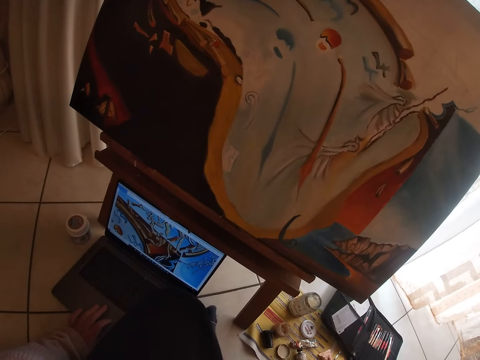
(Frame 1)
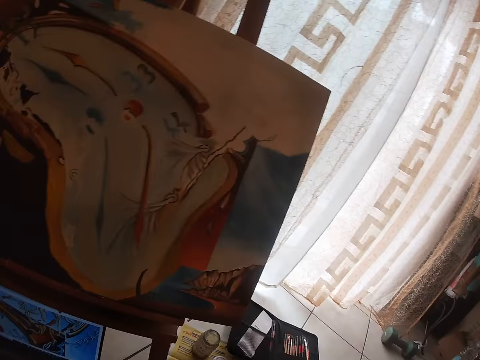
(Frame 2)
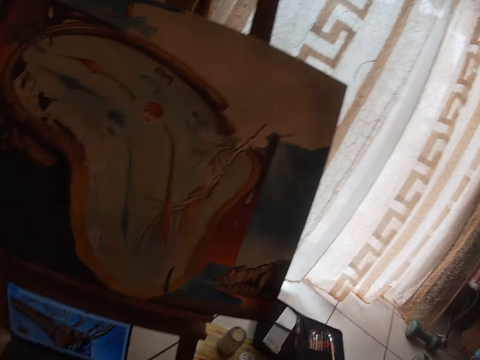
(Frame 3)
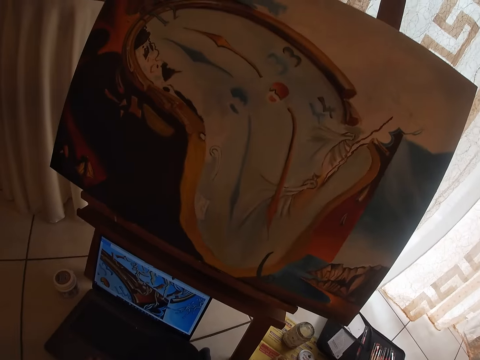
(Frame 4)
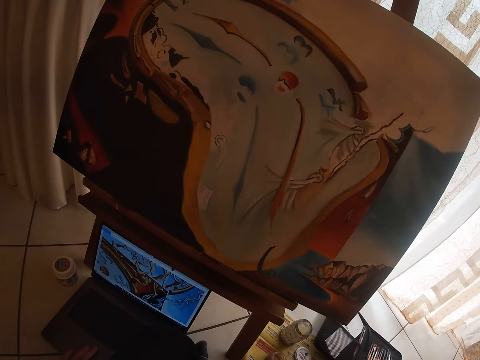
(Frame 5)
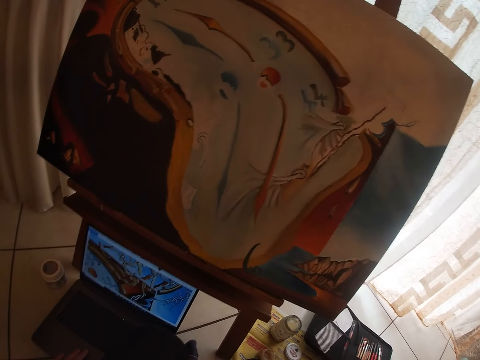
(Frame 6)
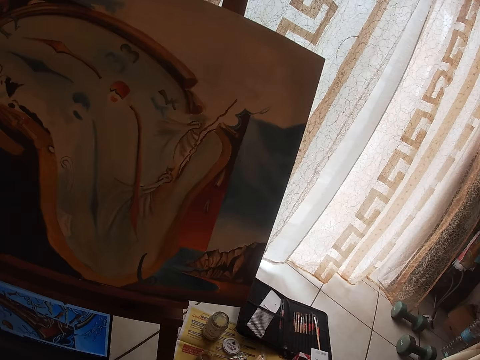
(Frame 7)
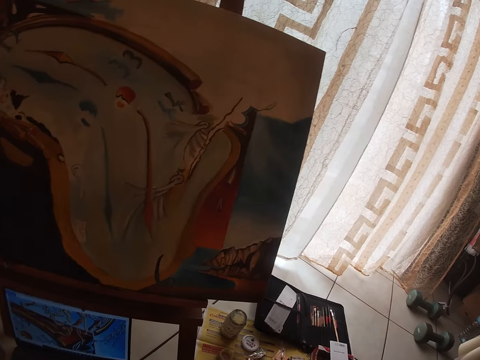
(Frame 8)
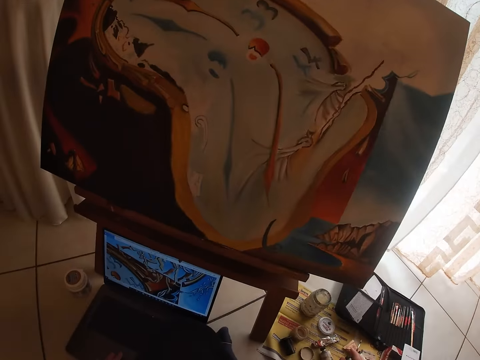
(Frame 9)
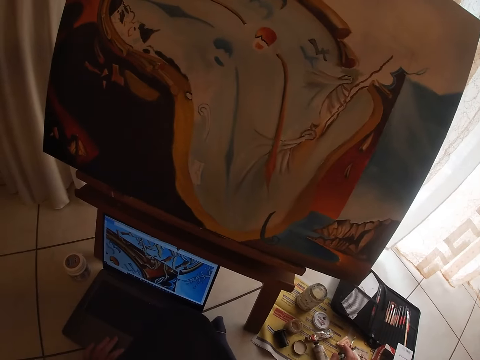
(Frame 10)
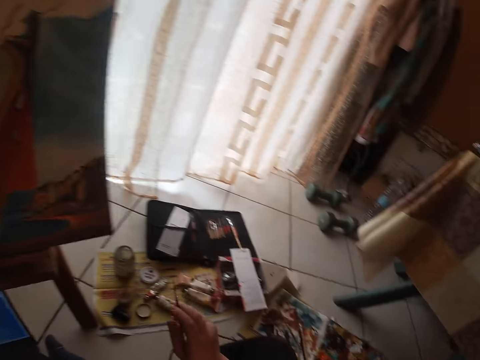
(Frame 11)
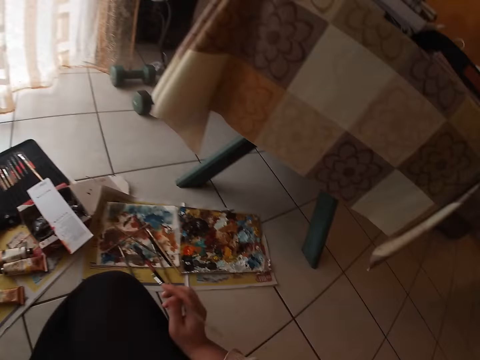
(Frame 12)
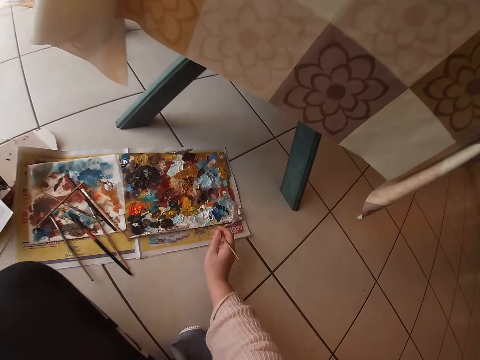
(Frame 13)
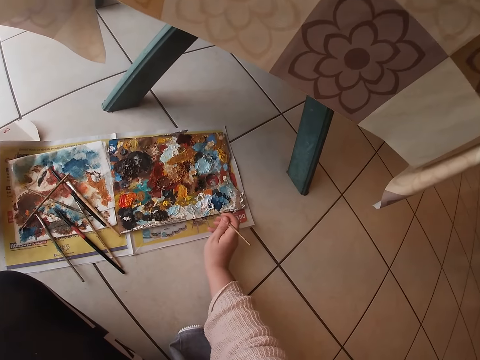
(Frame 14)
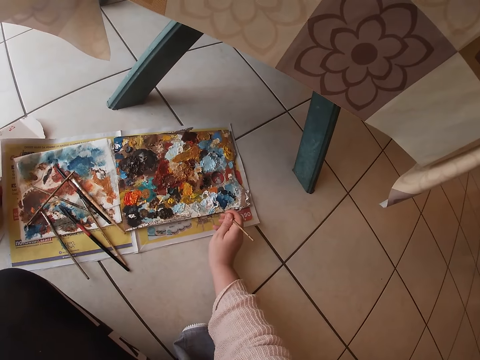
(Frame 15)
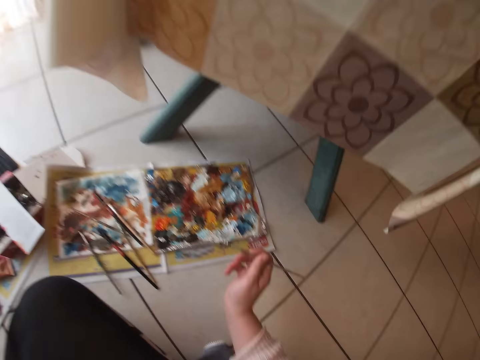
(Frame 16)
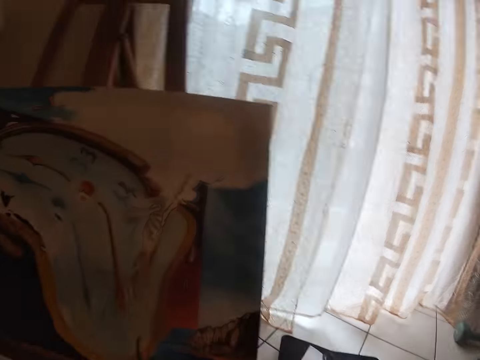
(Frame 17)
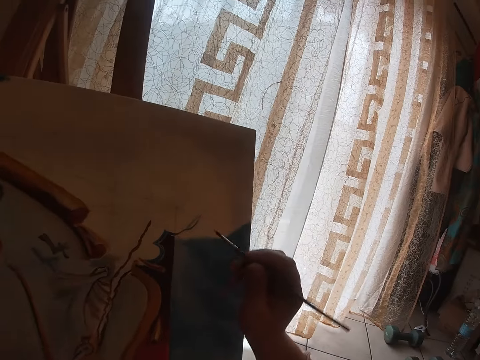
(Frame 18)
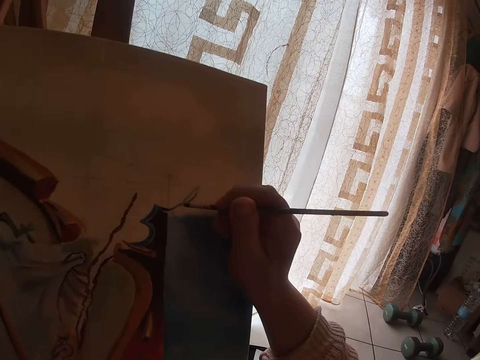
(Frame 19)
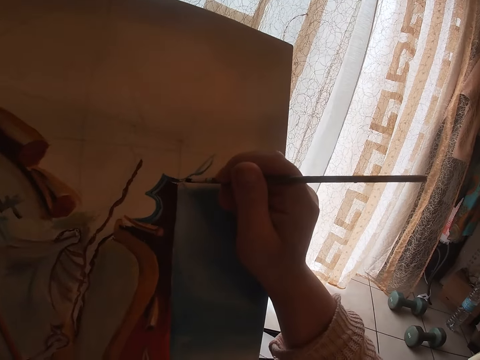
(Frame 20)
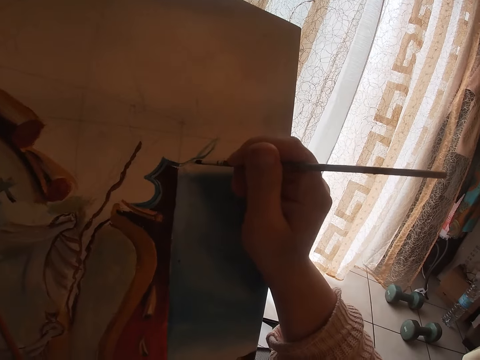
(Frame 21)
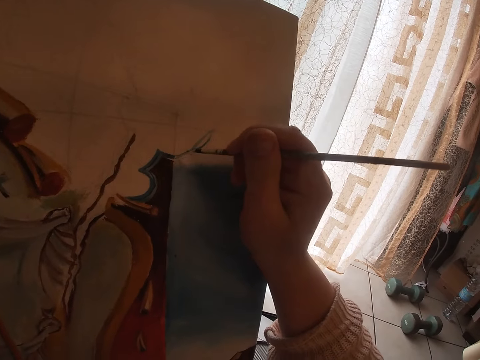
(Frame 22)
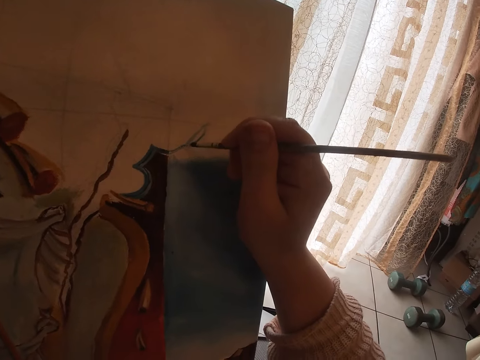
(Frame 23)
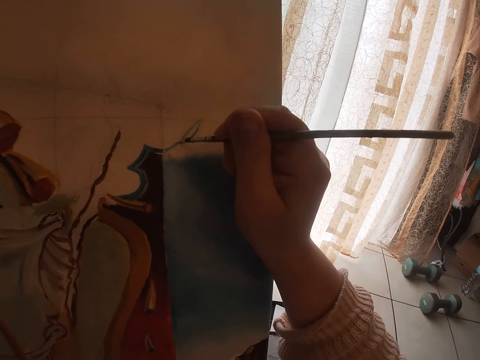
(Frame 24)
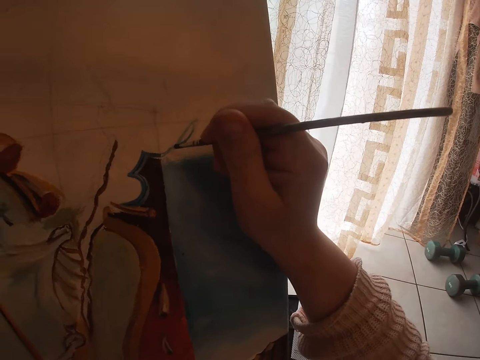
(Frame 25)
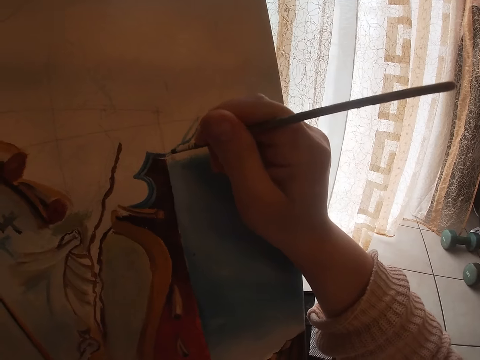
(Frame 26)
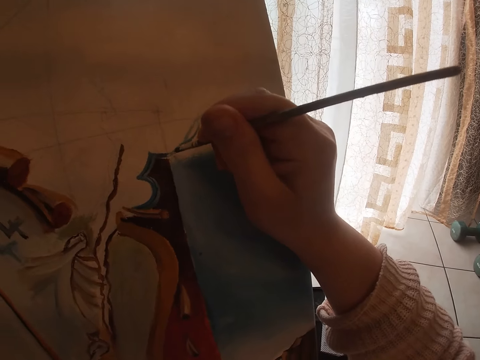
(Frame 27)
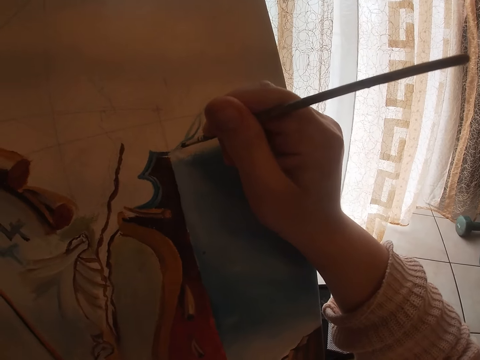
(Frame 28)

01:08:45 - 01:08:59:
The camera wearer looks toward the painting on the easel. He looks at the laptop. He looks at the painting. He looks at the laptop. He touches the paint on the palette with the brush in his right hand. He paints with the brush in his right hand.

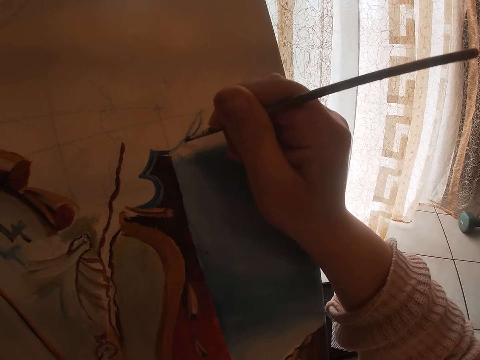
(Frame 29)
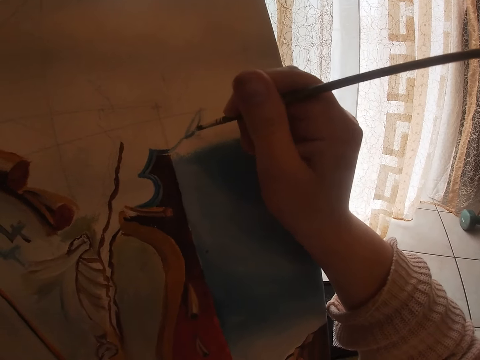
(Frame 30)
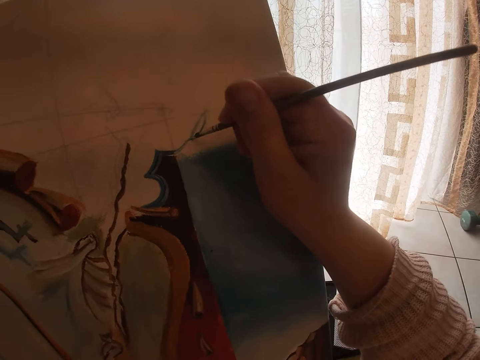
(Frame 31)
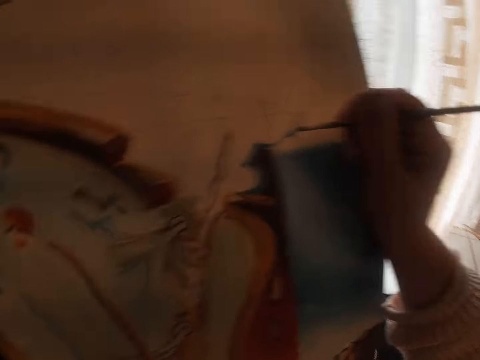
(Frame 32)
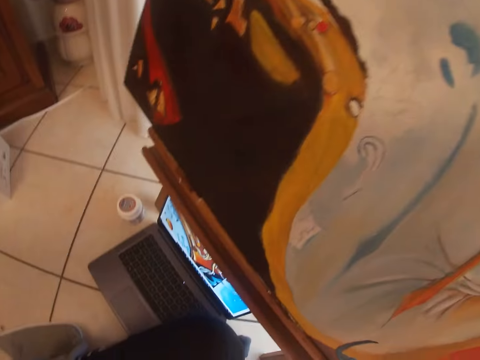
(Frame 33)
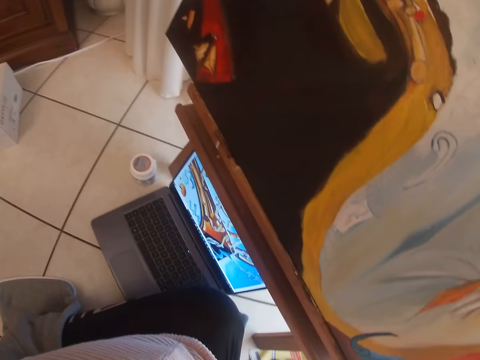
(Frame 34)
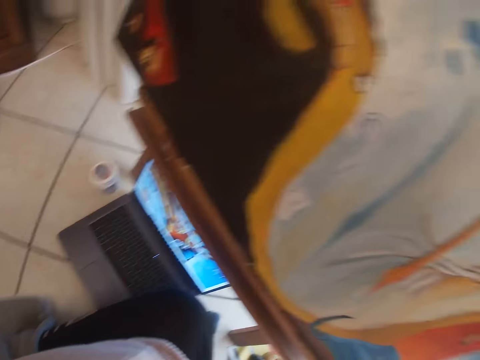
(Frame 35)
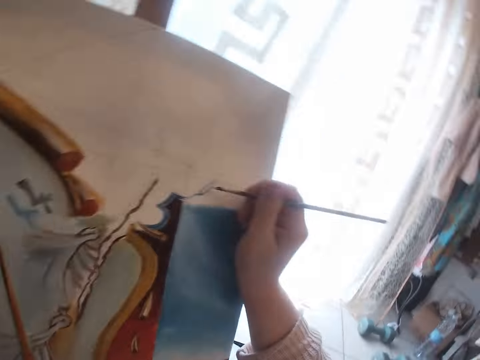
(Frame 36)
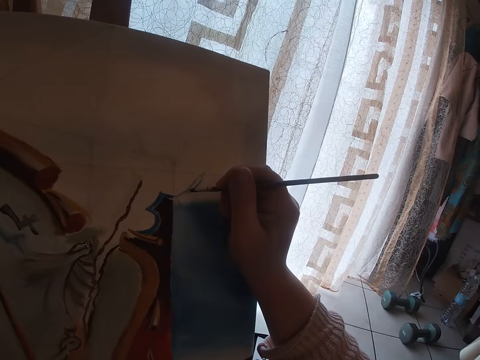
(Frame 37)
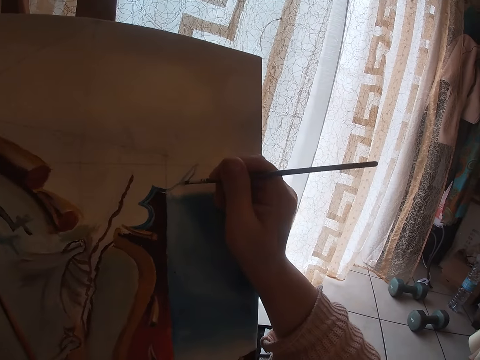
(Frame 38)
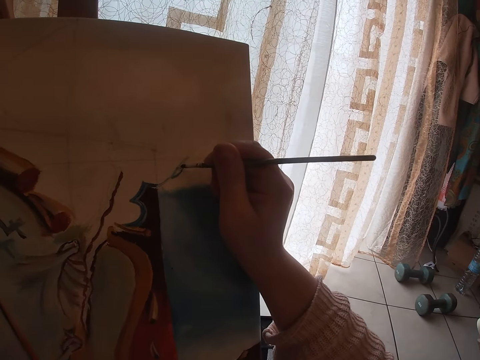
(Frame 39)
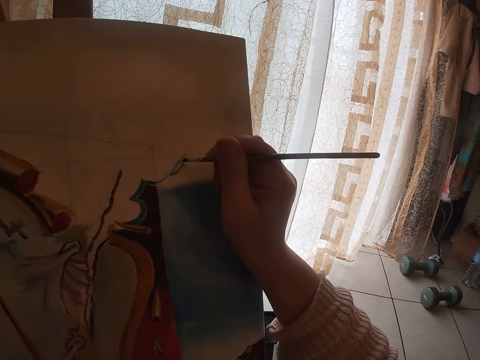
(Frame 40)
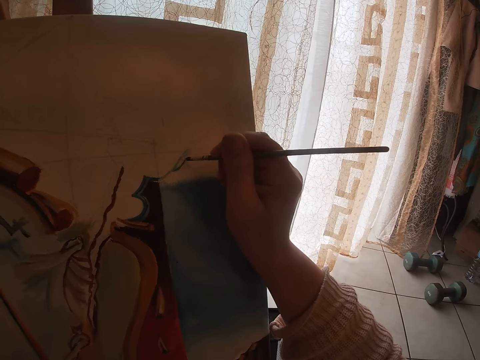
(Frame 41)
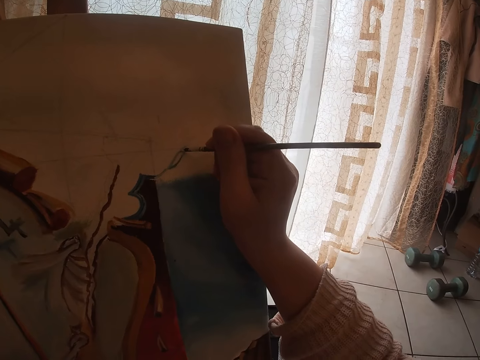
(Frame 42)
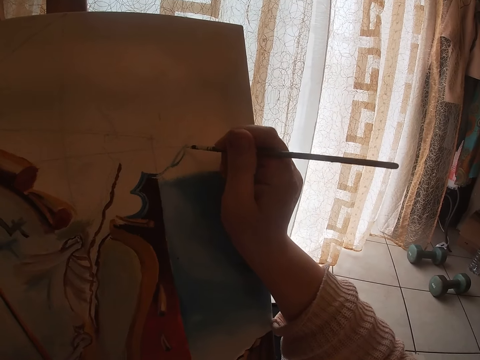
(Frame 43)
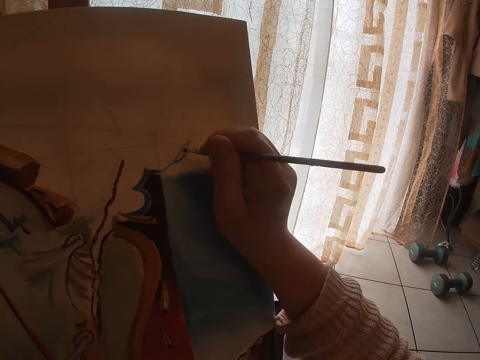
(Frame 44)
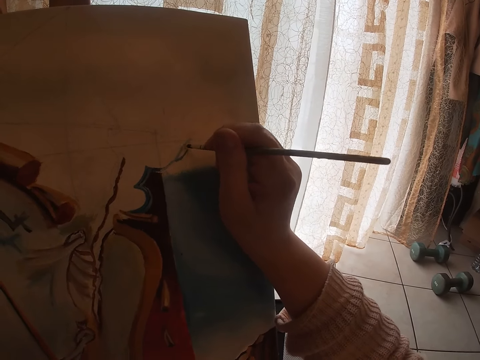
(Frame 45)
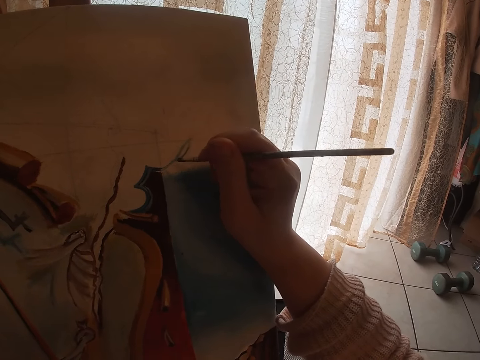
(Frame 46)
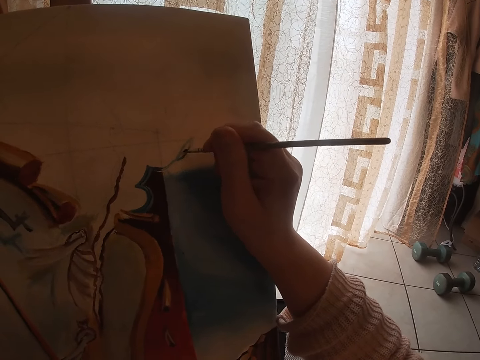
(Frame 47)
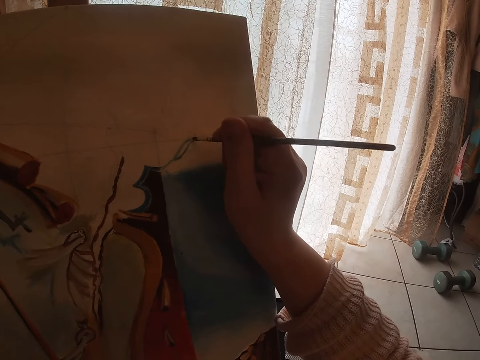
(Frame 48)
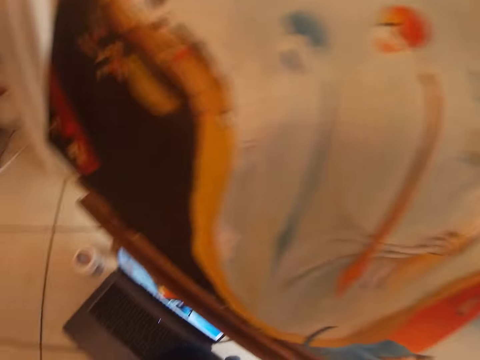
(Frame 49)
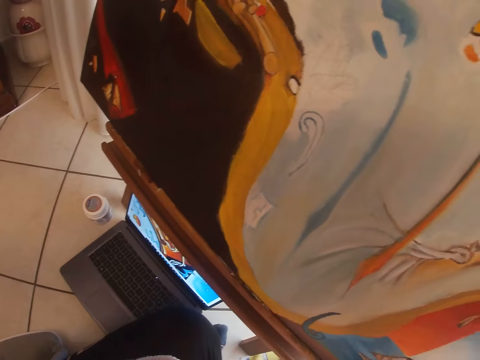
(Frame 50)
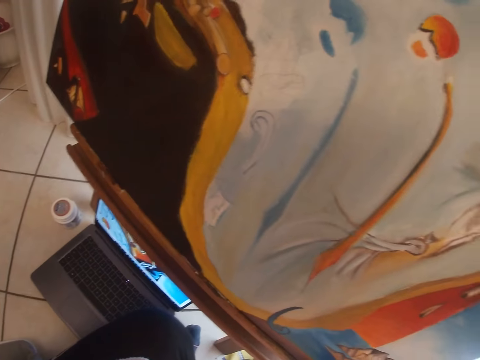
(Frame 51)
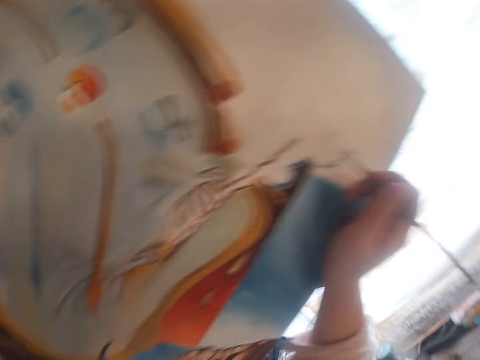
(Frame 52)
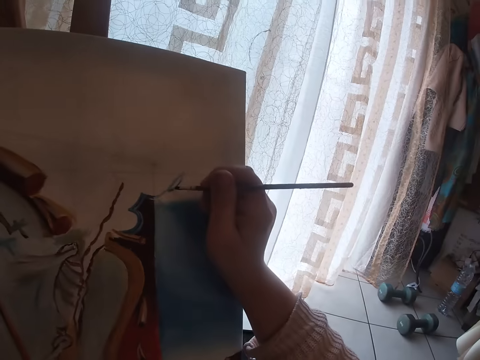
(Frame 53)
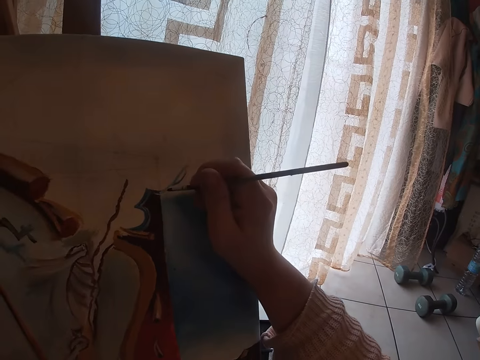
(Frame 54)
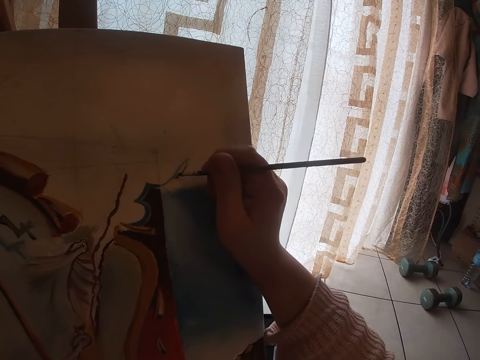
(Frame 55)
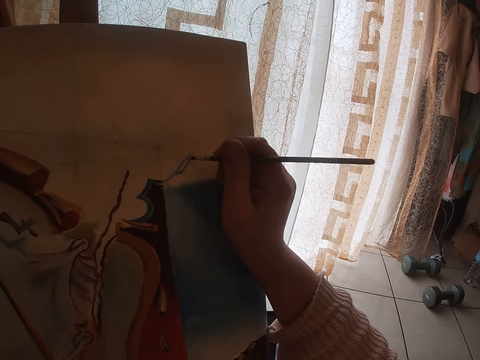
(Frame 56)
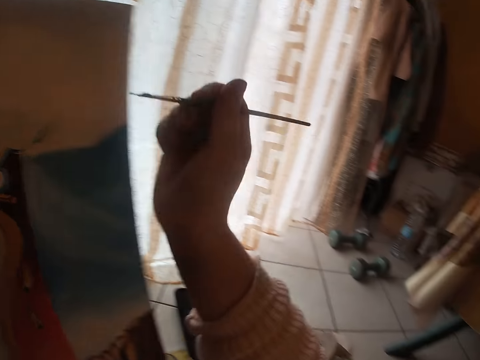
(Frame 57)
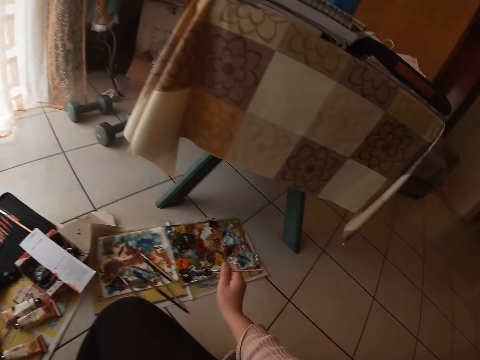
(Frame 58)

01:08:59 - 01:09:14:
The camera wearer looks toward the computer on the floor. He paints with the brush in his right hand. He looks toward the computer on the floor. He paints with the brush in his right hand.
